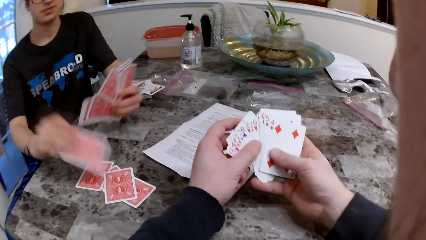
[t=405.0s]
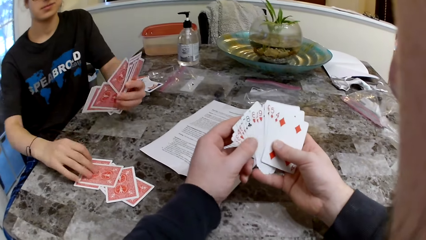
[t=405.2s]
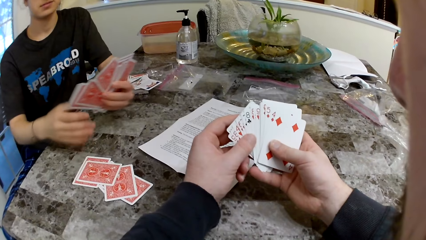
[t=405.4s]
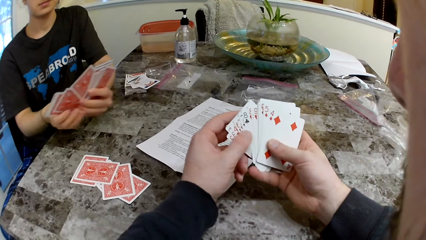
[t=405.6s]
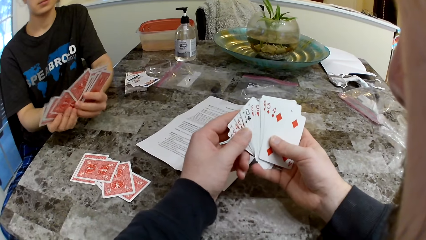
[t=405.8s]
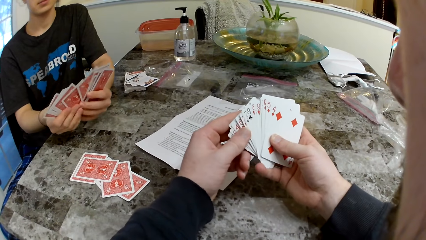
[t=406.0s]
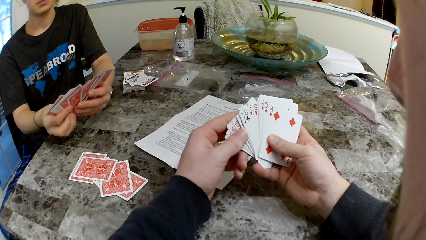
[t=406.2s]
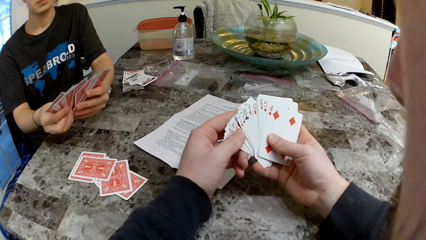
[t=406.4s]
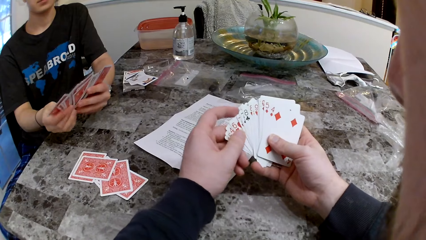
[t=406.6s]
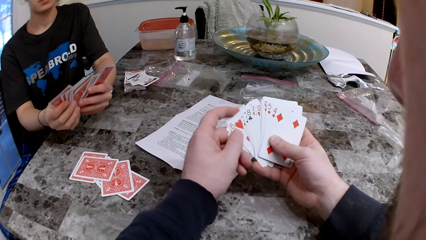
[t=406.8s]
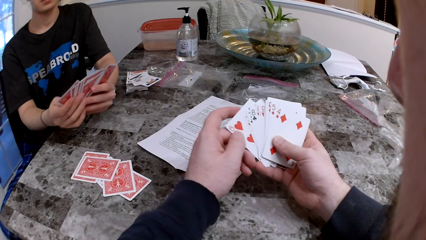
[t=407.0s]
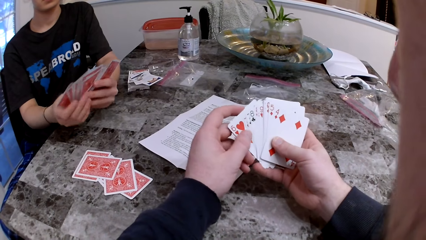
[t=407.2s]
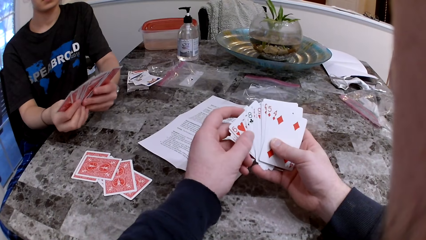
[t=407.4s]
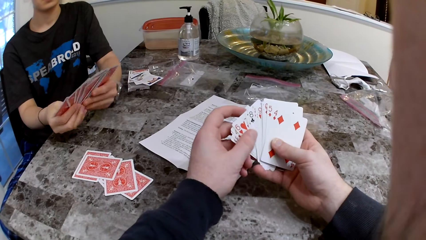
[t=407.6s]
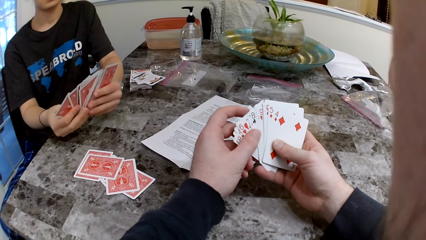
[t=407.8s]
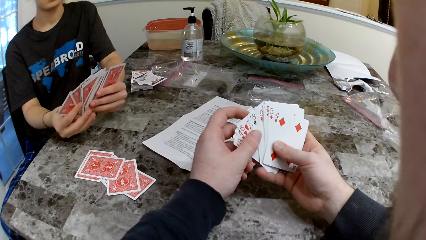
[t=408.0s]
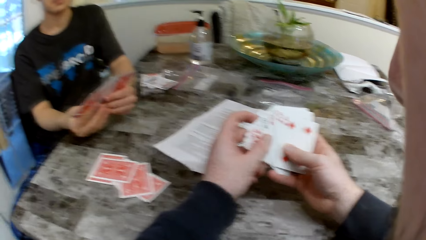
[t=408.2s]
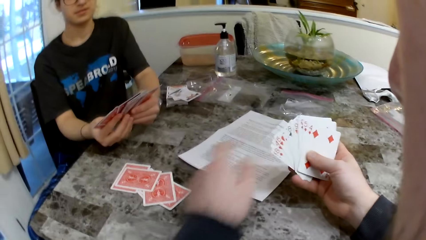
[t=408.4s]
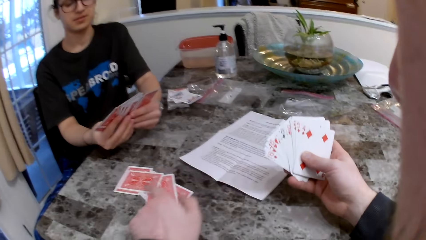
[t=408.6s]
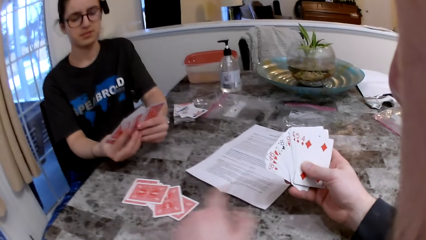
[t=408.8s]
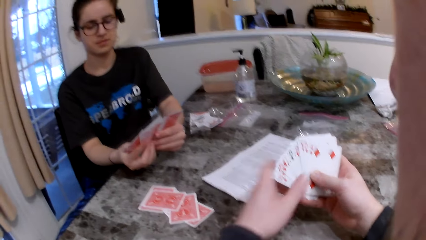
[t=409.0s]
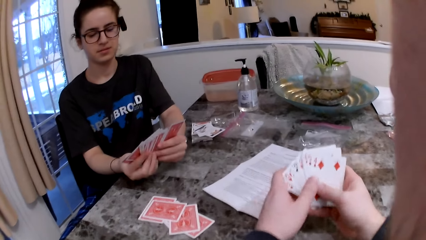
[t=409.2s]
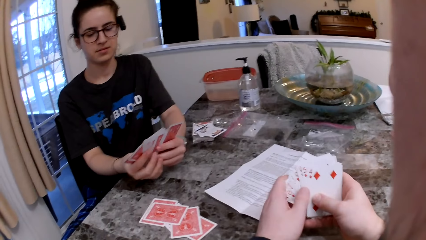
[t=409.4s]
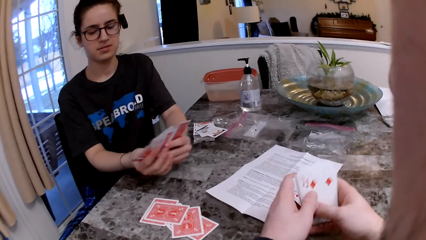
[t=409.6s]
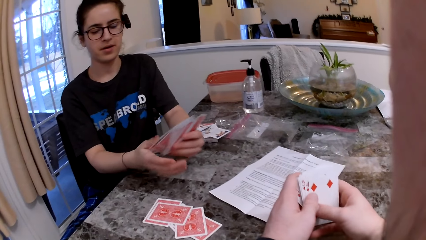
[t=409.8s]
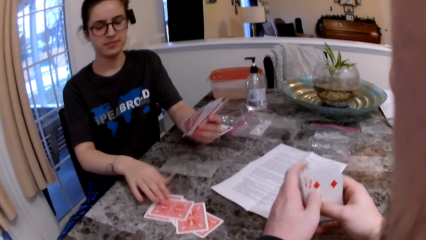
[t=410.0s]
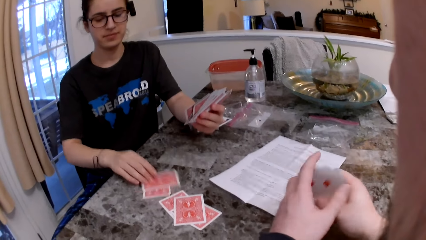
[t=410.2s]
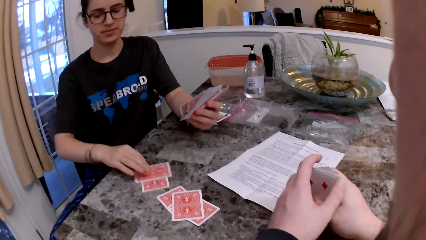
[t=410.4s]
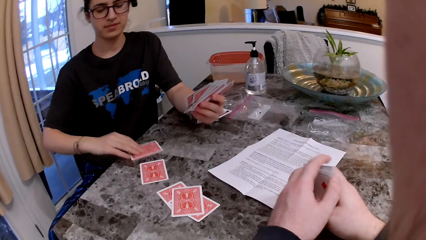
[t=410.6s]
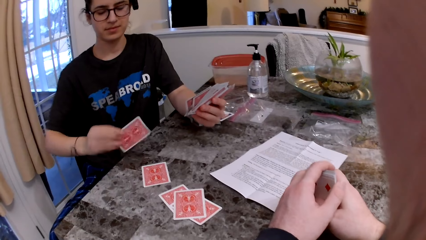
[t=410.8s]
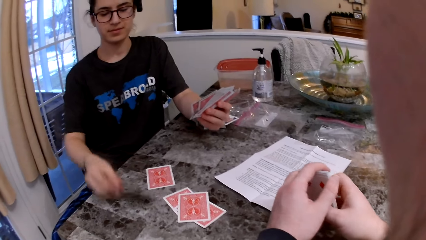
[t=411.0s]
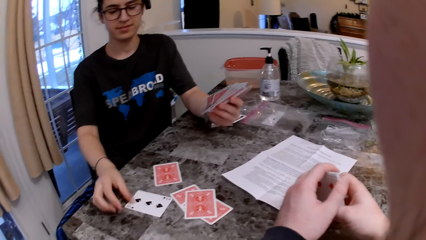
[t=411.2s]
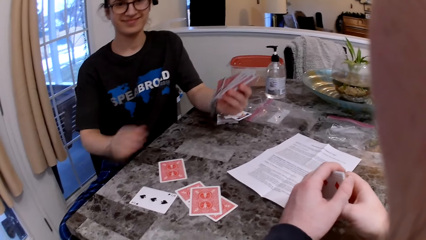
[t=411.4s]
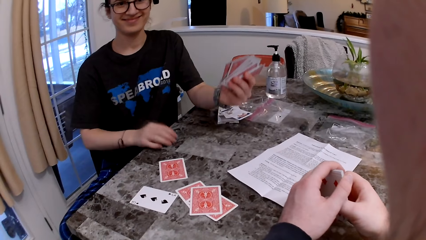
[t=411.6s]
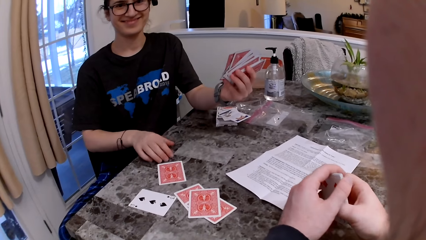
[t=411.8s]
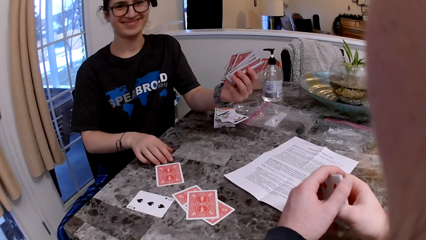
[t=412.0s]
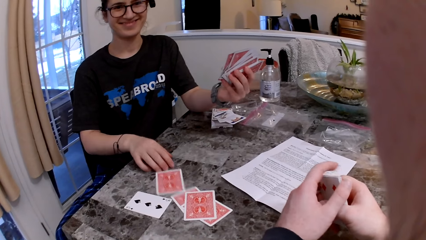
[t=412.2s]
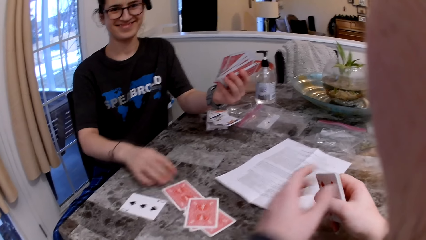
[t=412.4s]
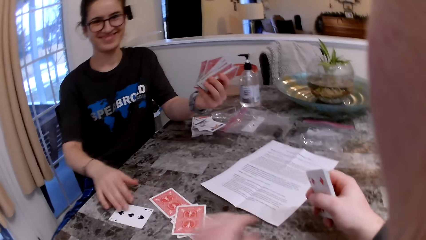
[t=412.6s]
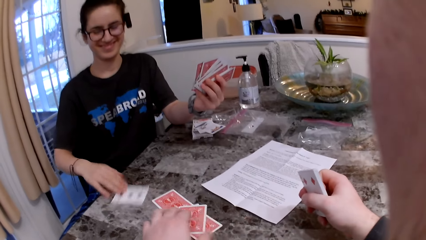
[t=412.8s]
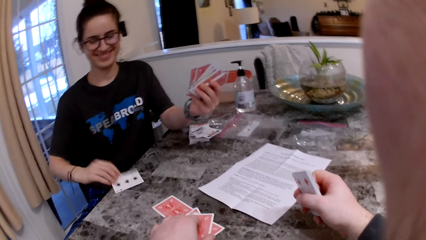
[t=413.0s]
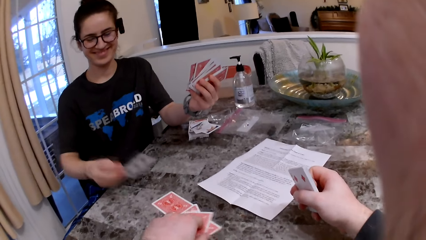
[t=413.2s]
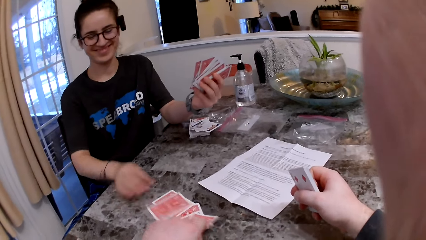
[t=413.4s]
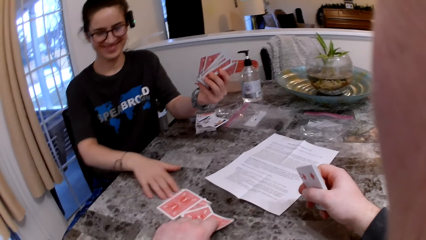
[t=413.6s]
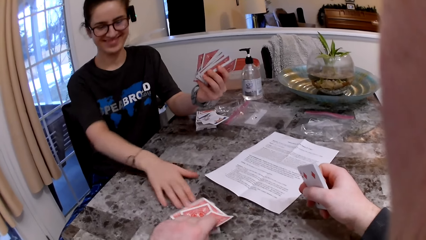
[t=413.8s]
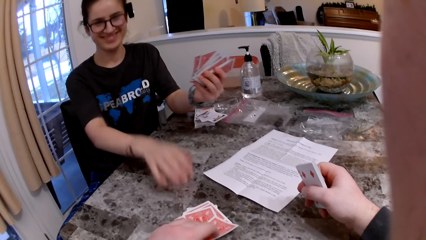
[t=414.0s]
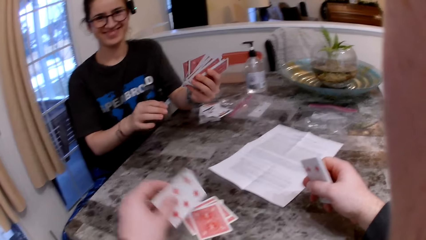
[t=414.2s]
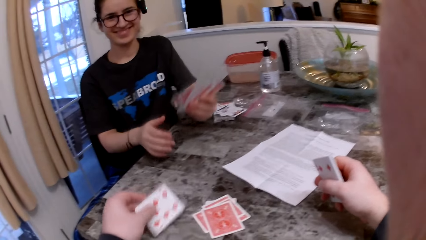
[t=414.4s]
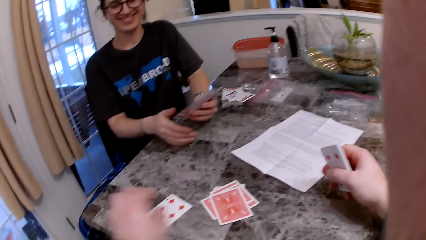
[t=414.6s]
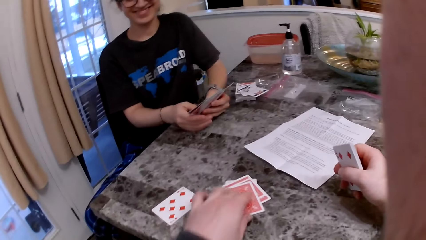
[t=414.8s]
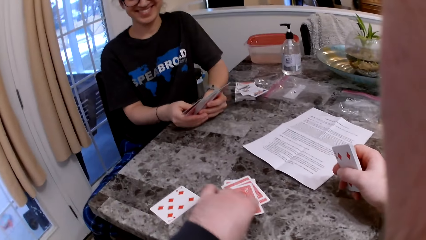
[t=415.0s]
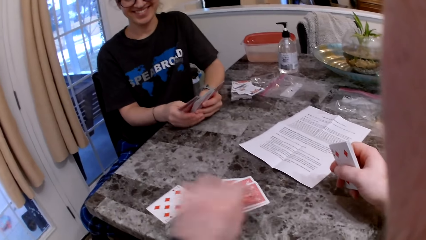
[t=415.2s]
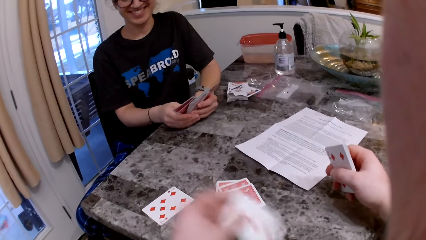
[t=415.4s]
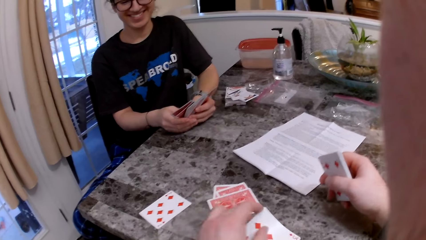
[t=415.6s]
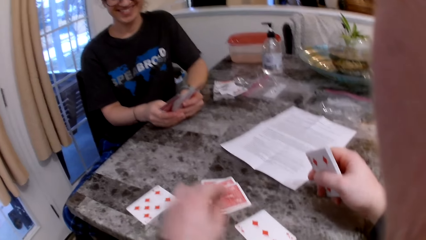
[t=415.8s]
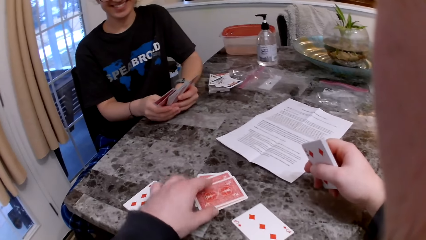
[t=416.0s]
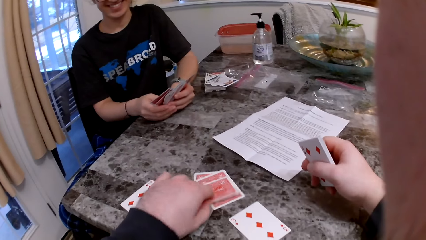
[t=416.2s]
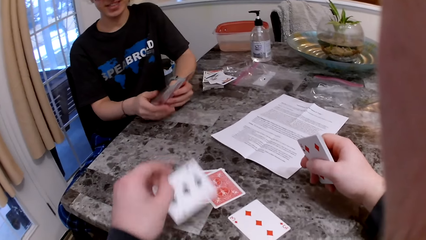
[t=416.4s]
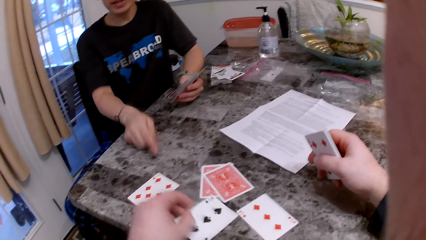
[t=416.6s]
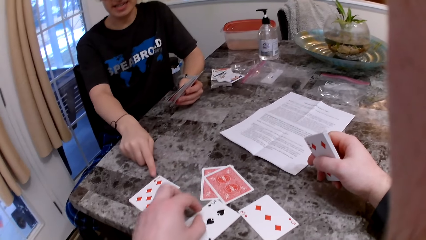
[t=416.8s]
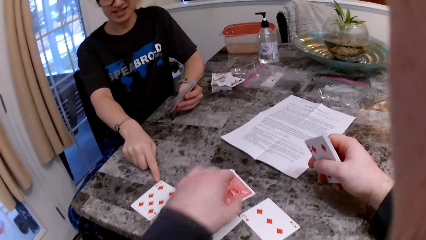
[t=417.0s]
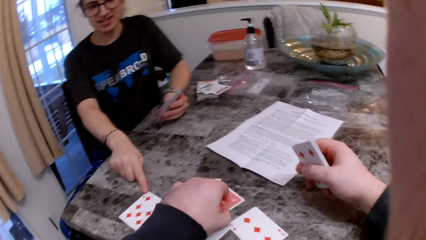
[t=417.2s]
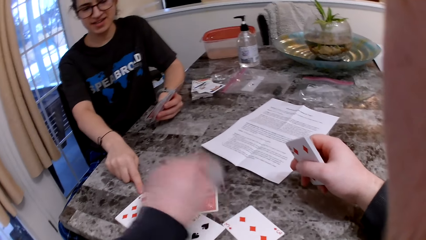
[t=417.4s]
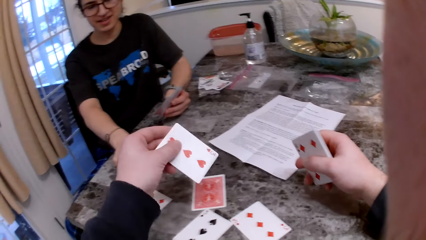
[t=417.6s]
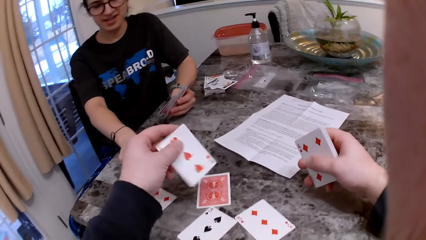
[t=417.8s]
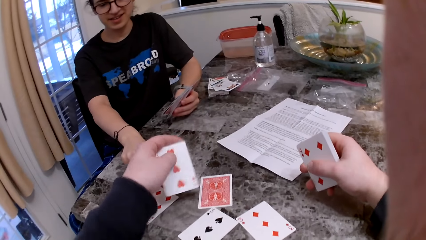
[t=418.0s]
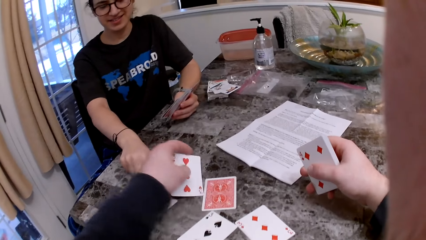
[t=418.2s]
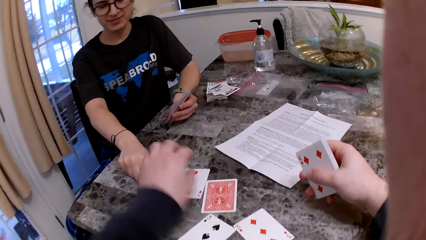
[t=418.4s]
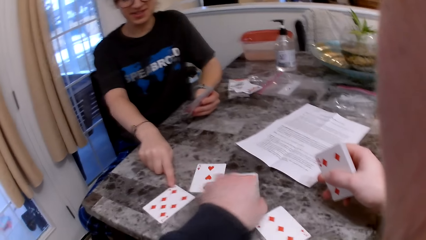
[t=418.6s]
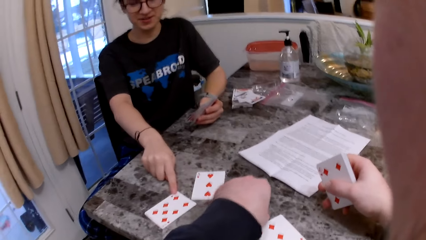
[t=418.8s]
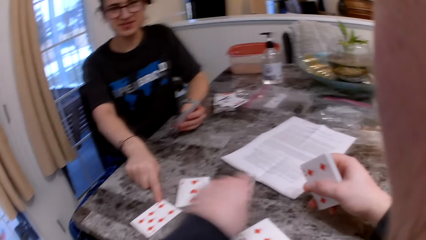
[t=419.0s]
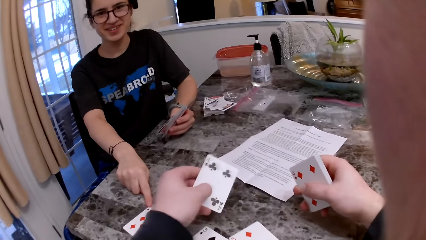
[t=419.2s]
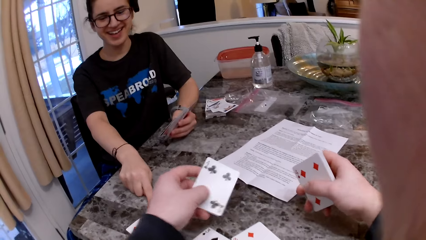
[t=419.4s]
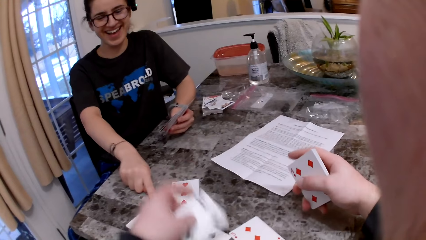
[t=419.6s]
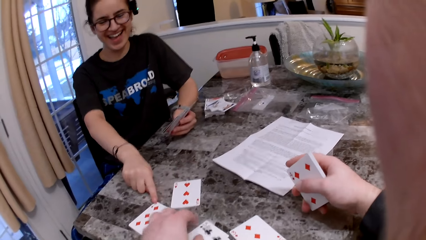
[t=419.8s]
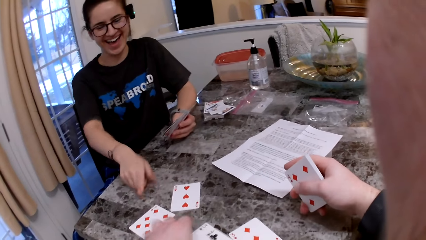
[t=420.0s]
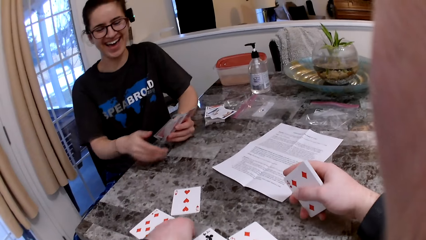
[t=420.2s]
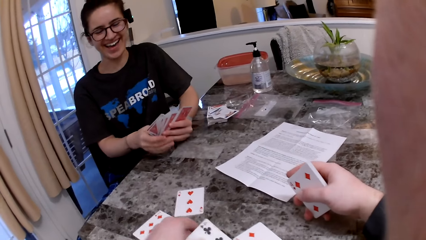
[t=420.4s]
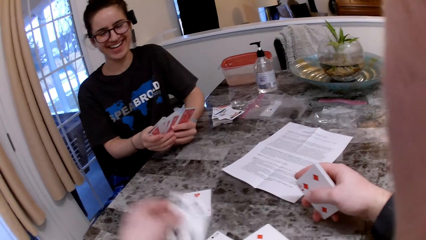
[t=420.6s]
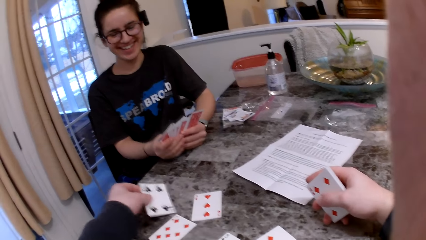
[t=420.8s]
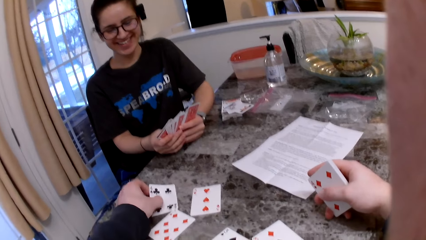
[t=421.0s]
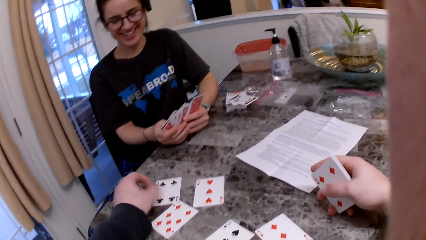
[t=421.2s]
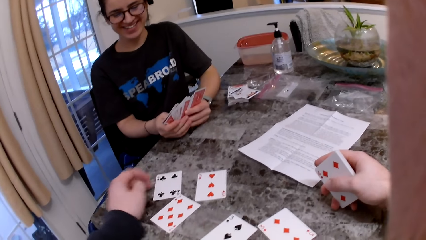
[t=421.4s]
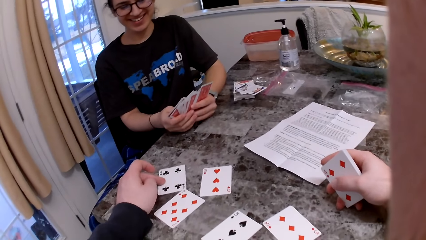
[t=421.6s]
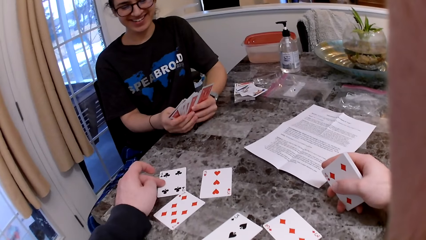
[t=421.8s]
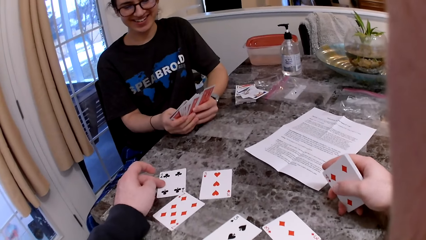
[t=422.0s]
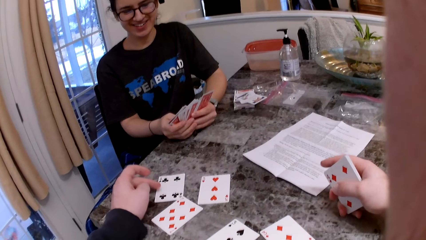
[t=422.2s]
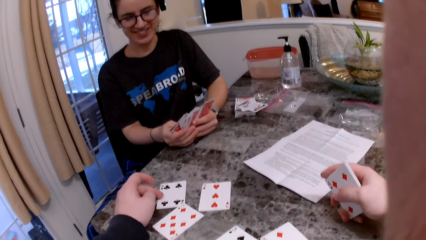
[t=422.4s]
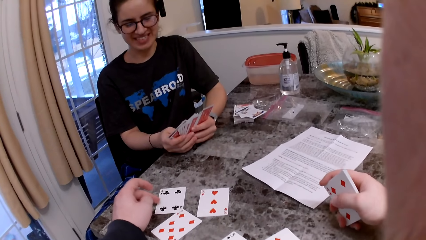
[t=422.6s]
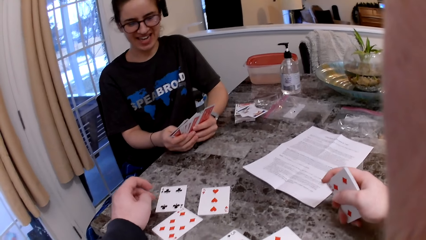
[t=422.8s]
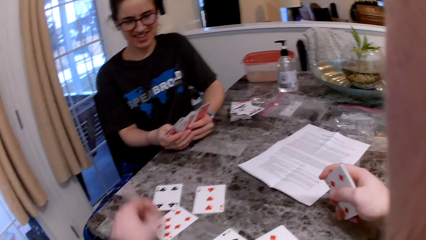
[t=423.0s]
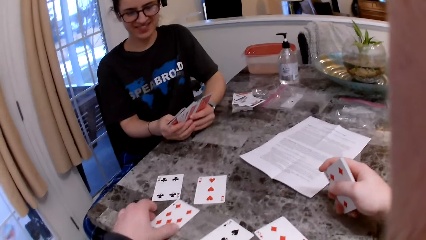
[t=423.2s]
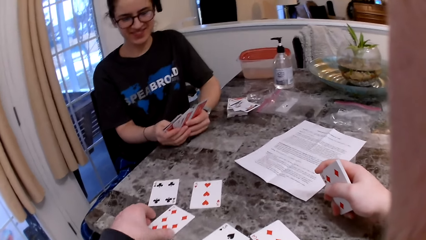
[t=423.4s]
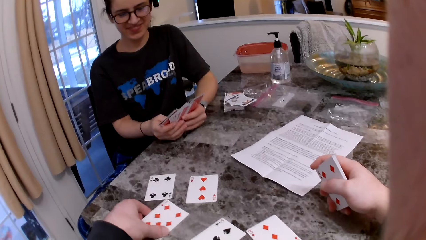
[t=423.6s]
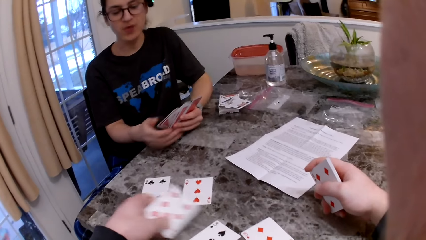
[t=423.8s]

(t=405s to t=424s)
A woman places a card on the table. The camera wearer inspects the cards on his hands. He talks to the woman. He stares at the woman. The woman inspects the cards on her hands. She picks a card from the table. She inspects the card on the table. She pushes the cards on the table to the camera wearer. The camera wearer inspects the cards on the table. He opens the cards on the table. He talks to the woman. The woman talks to the camera wearer. The camera wearer stares at the woman. He inspects the cards on the table.
